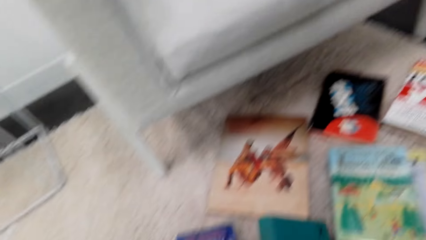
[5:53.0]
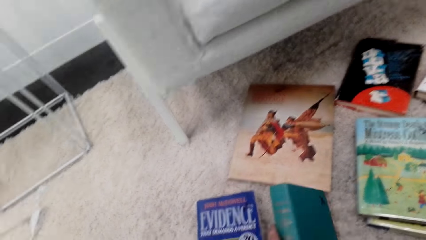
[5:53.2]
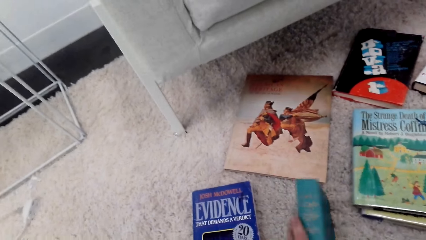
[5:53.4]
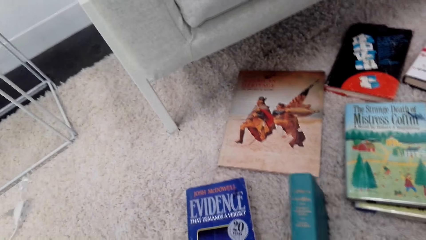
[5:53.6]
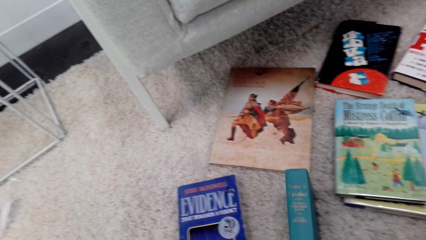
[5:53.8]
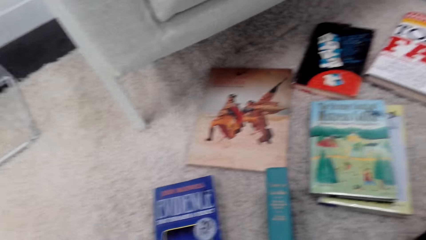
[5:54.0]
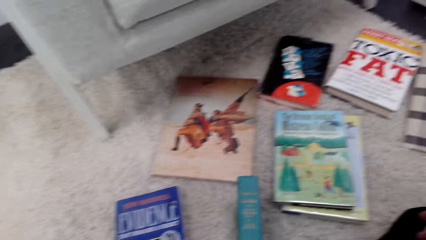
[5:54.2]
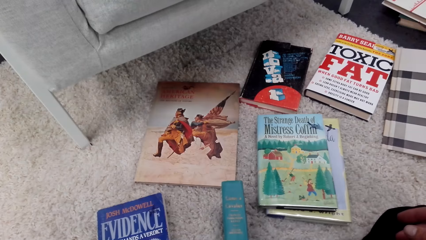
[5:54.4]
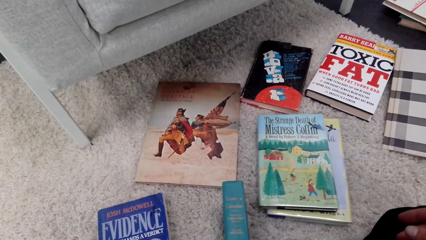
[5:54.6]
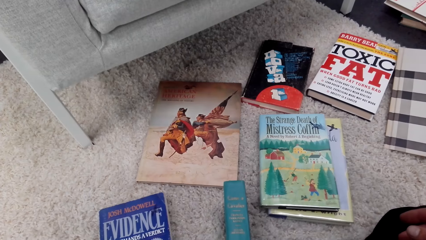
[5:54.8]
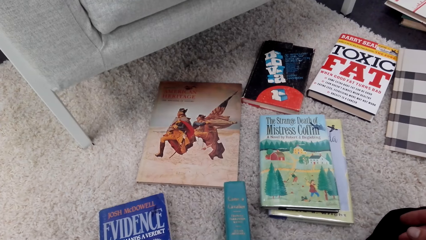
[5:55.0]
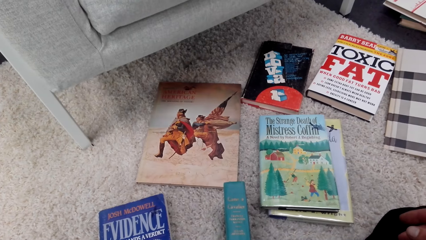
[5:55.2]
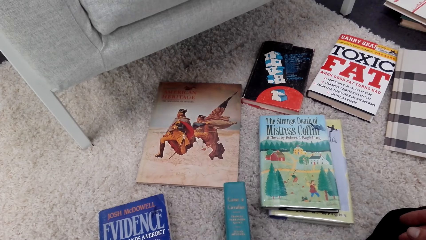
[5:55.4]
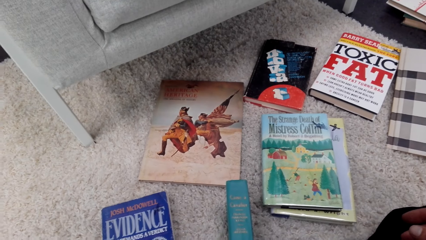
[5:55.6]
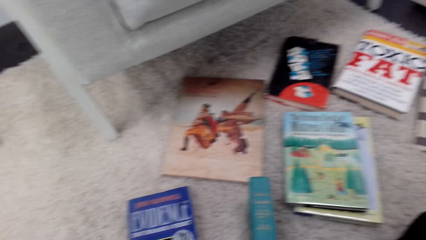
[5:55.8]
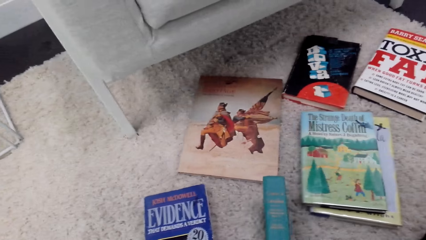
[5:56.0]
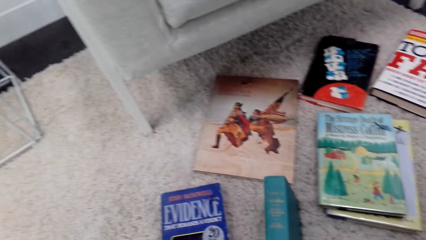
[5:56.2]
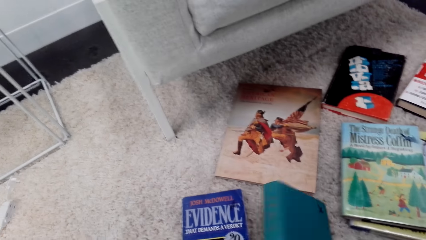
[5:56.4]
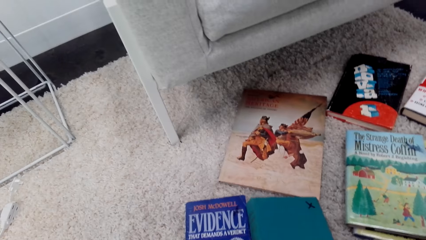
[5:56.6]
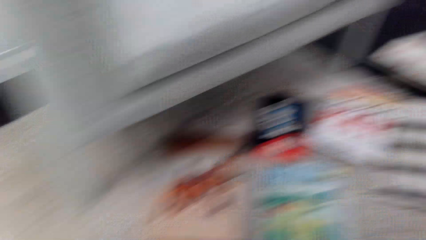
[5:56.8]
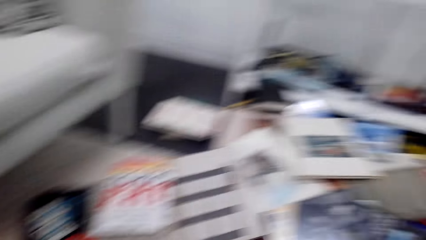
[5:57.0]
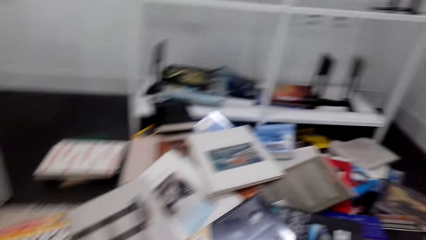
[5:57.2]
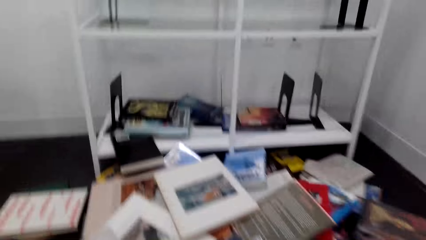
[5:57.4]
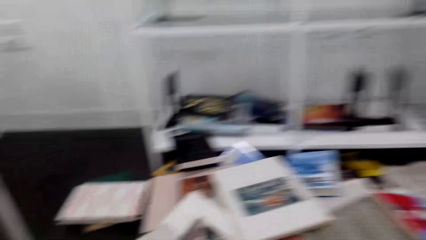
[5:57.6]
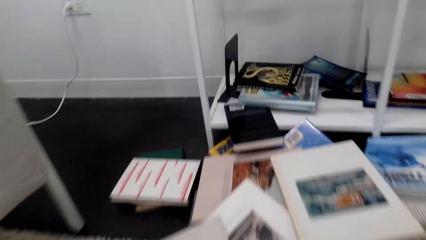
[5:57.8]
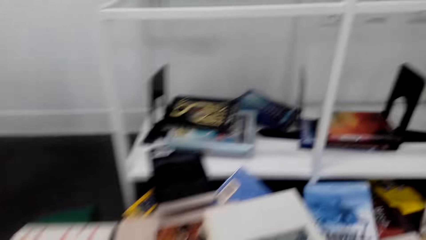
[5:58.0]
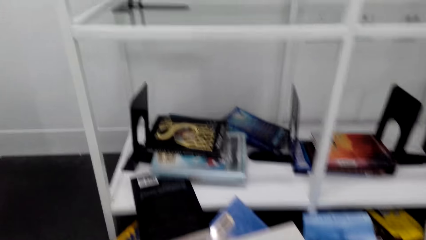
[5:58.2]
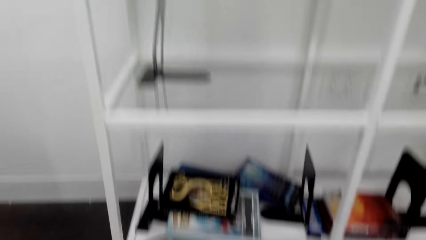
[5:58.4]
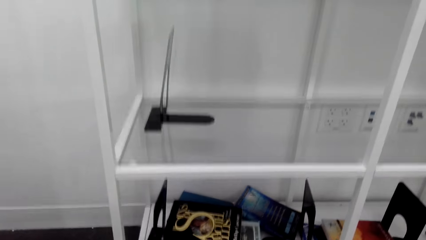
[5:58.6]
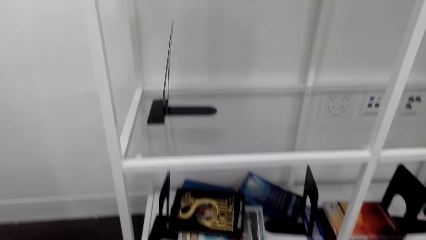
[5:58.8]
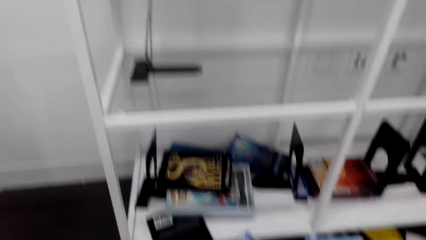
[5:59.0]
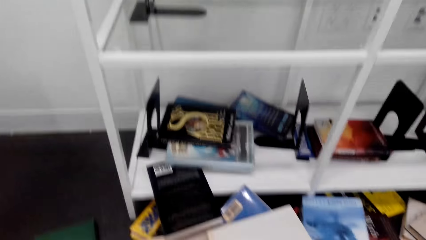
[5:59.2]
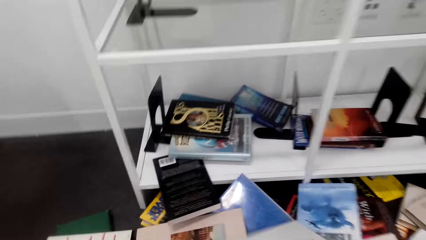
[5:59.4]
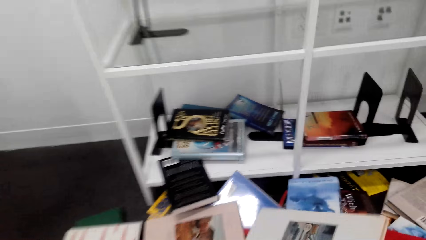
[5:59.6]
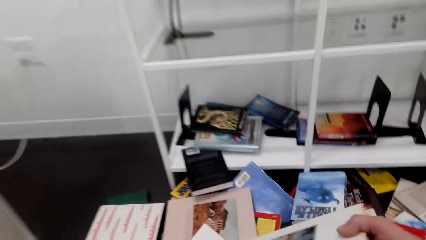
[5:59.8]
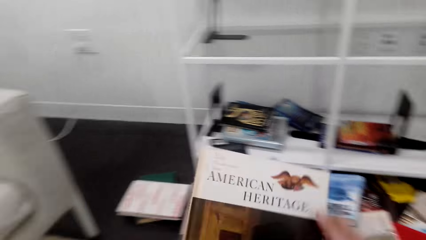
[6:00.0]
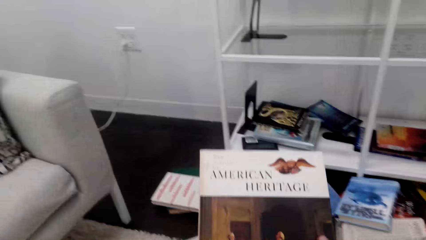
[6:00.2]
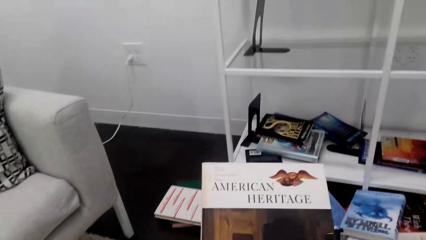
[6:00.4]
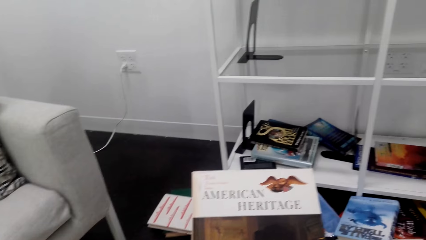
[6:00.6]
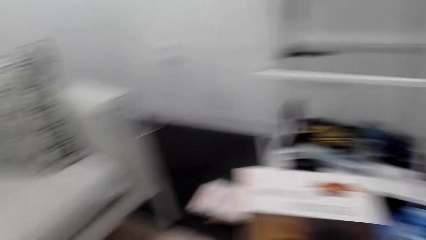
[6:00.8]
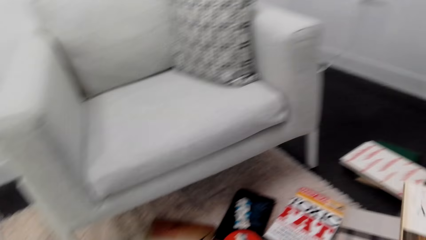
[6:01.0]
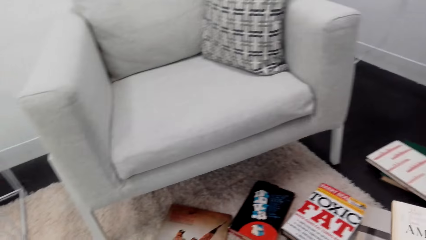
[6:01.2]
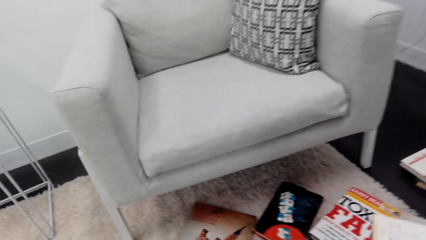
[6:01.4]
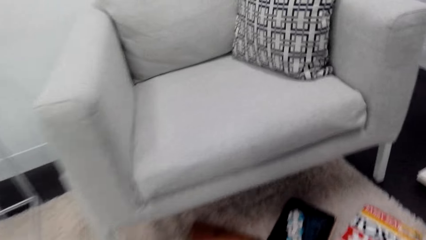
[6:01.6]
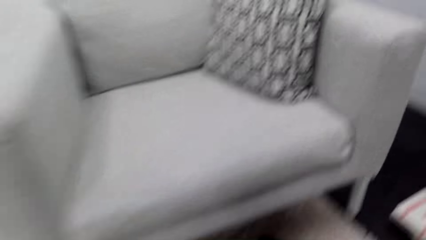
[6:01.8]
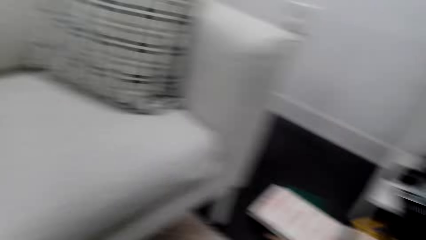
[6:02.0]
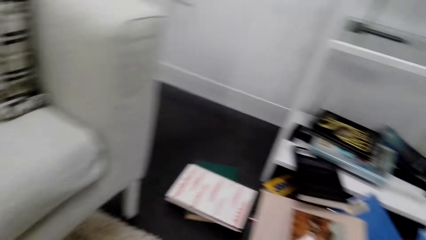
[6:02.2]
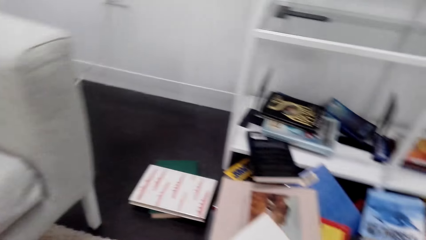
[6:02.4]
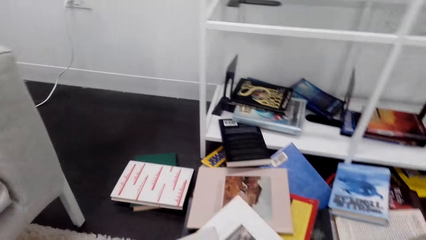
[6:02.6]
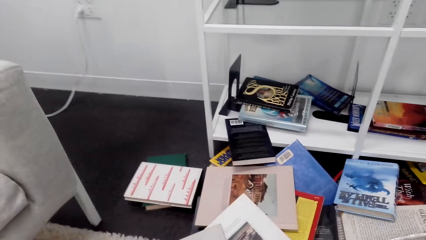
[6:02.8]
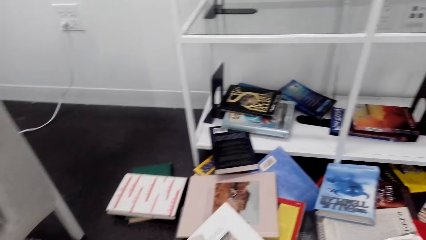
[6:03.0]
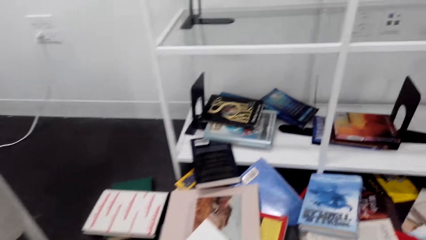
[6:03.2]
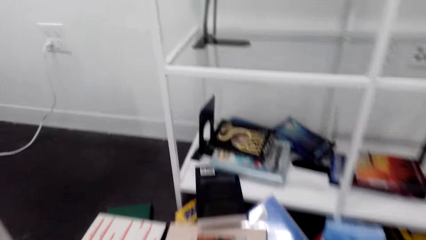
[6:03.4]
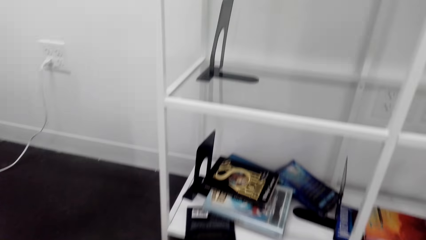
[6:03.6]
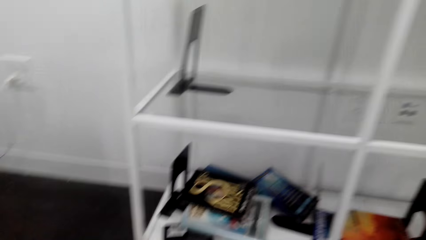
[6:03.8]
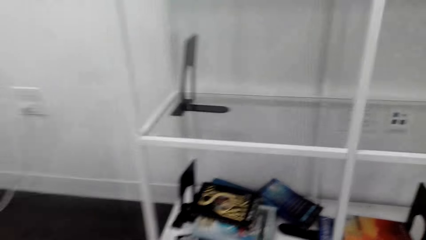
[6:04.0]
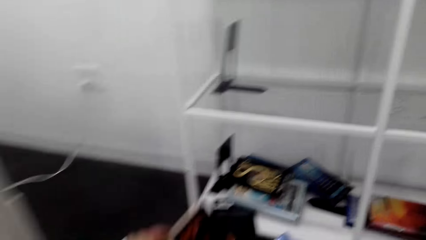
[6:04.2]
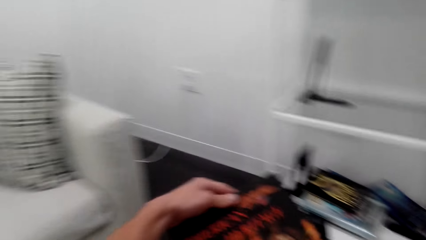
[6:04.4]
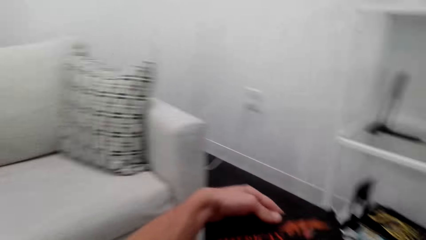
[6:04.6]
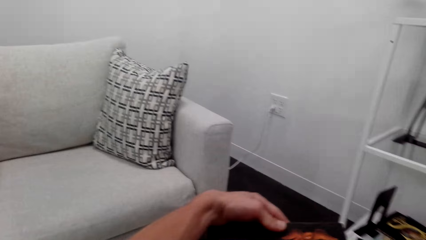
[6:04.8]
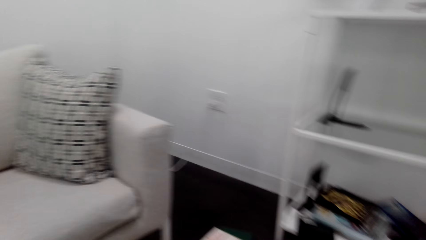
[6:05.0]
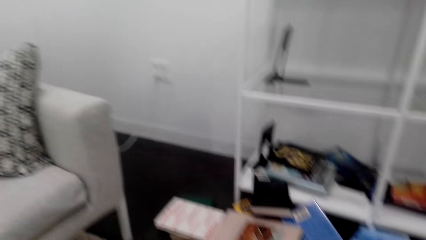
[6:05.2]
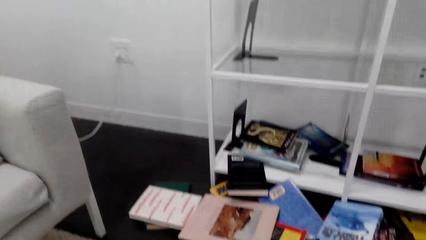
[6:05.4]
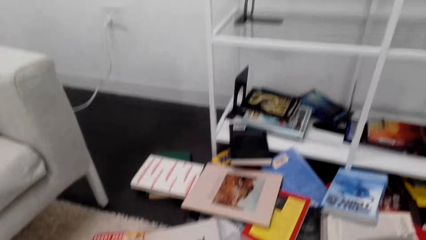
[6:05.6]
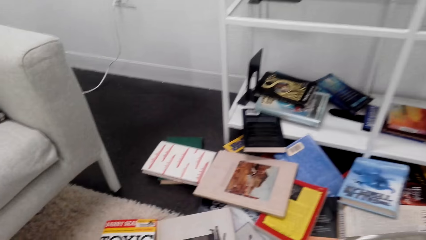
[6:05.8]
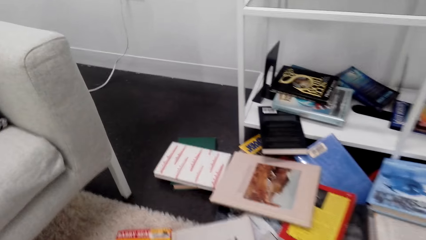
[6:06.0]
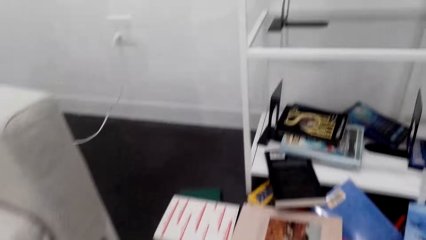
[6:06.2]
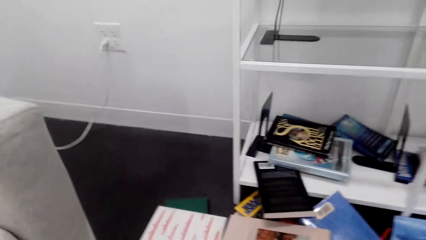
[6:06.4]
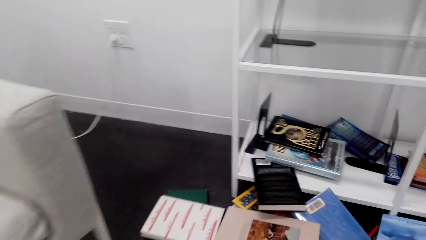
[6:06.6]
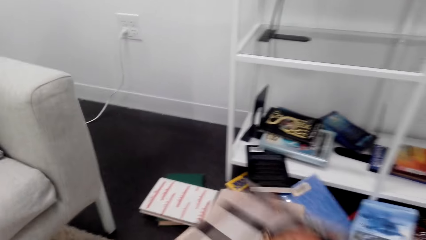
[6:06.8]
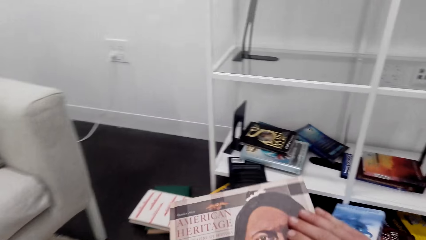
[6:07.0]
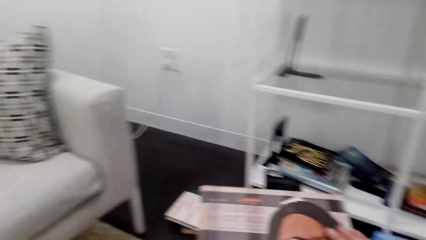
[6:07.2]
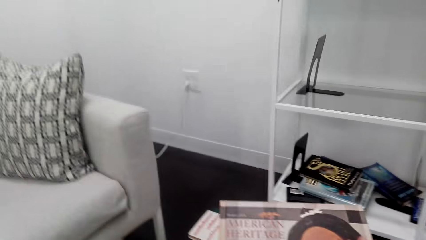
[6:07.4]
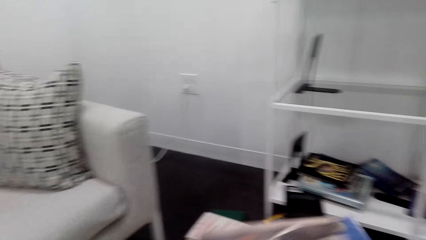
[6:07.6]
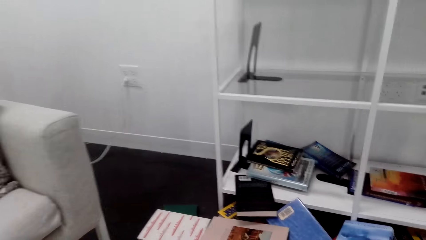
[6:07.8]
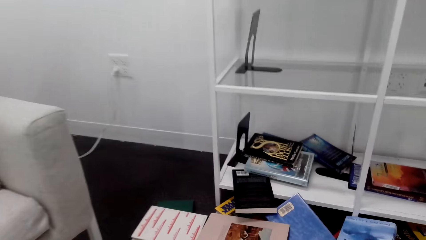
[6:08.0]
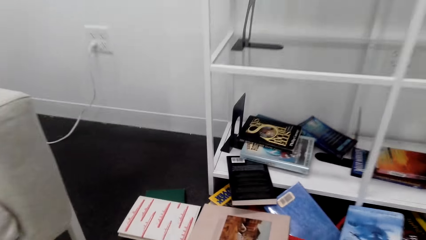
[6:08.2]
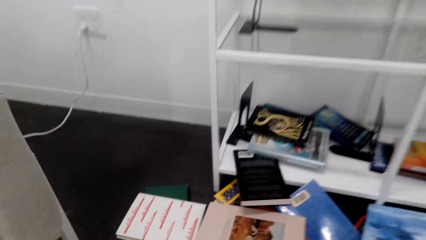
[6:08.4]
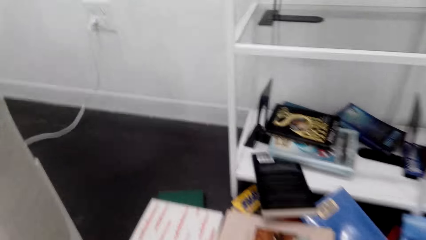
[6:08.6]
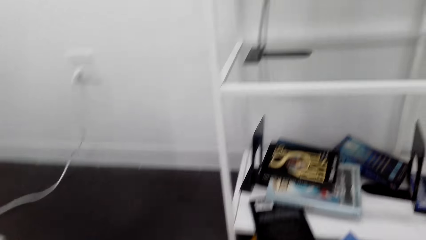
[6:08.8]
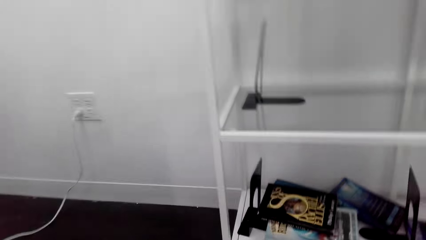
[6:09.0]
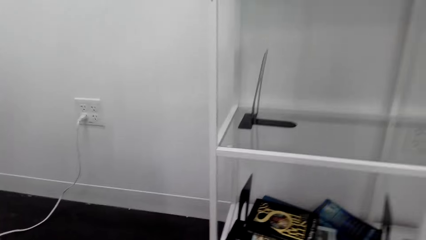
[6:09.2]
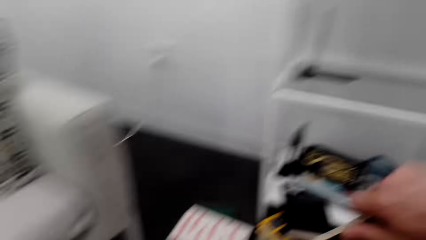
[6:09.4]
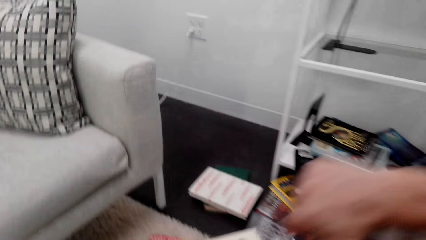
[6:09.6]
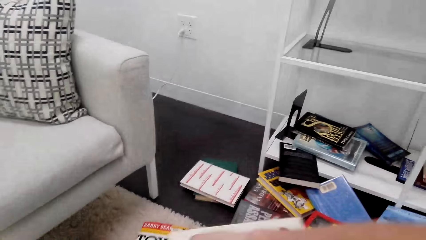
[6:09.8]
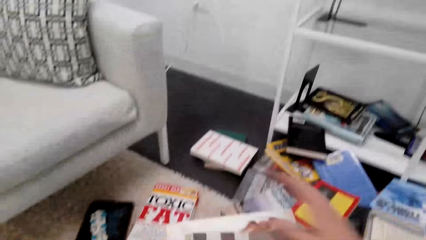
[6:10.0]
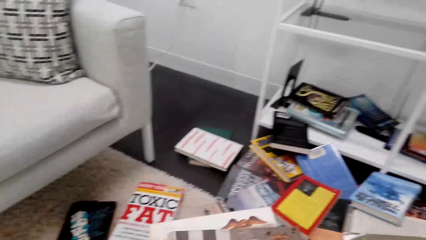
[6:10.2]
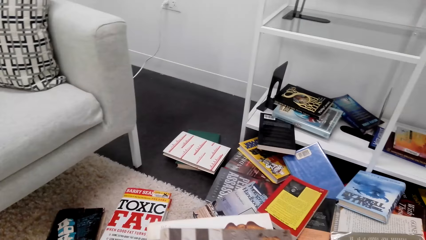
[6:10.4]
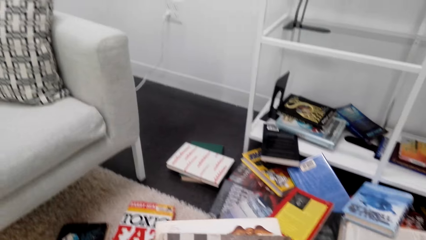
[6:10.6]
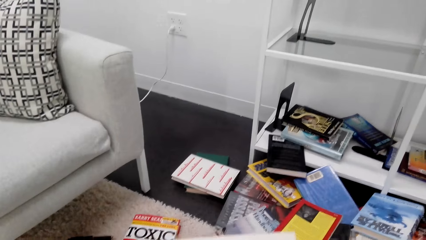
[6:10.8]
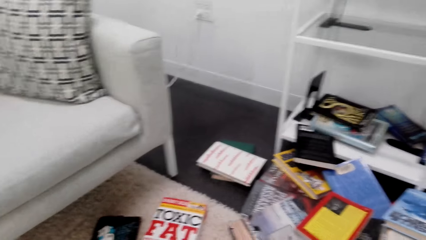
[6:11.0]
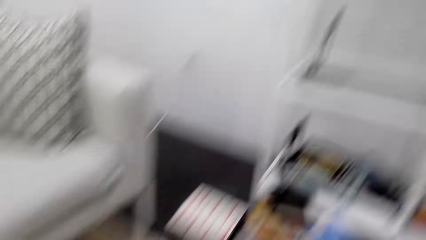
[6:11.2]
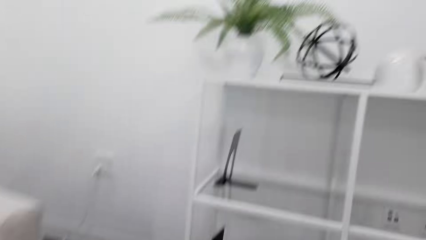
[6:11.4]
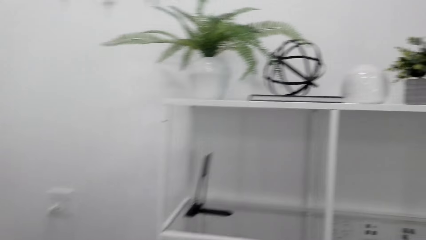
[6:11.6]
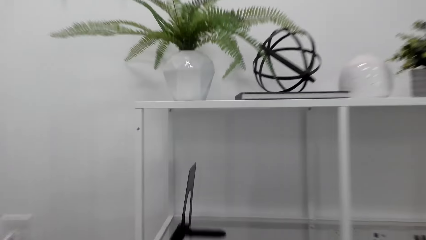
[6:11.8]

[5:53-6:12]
The camera wearer takes another book. They read another book cover. They check on the book.
